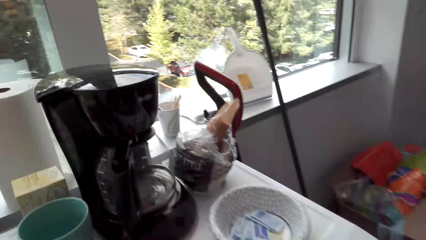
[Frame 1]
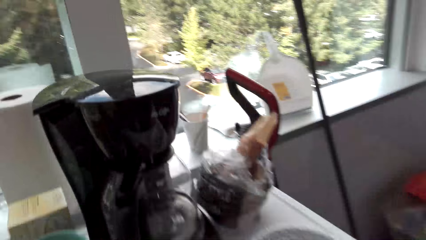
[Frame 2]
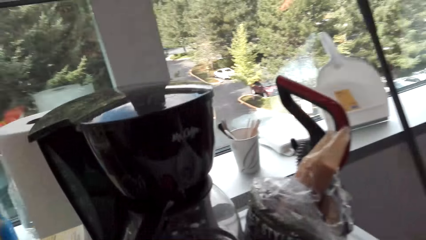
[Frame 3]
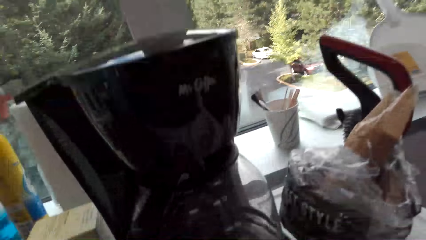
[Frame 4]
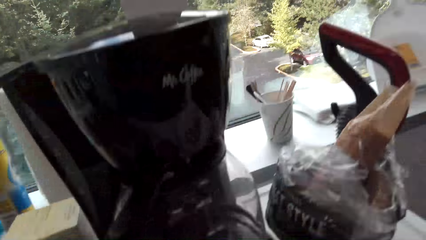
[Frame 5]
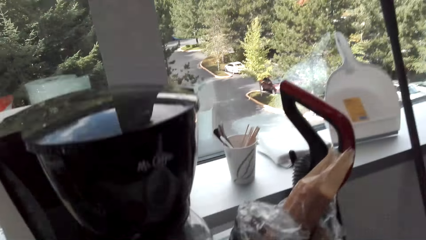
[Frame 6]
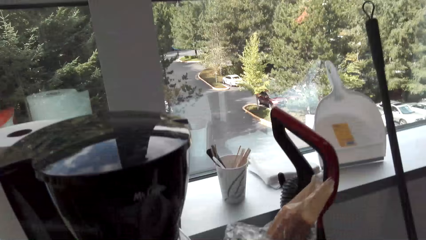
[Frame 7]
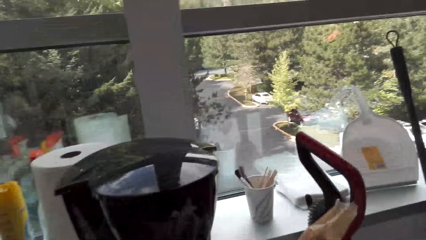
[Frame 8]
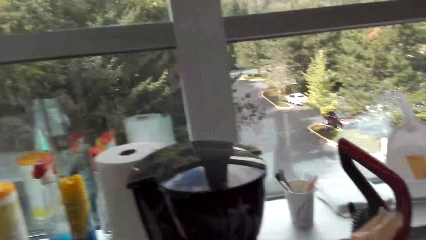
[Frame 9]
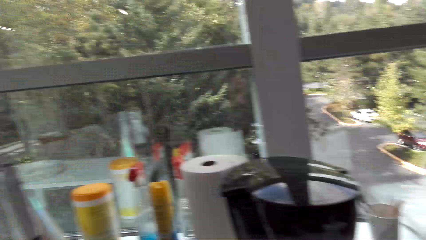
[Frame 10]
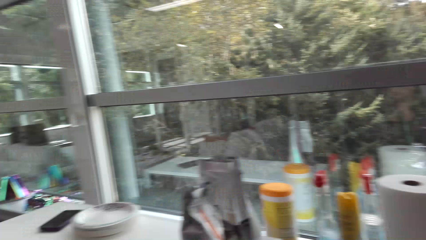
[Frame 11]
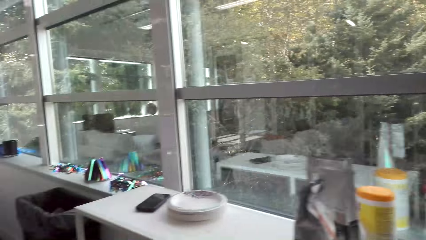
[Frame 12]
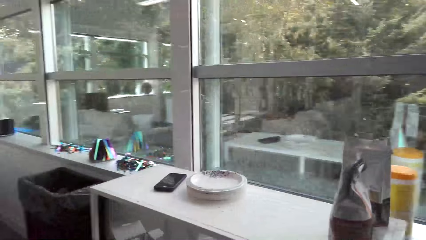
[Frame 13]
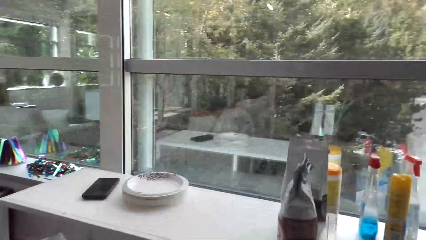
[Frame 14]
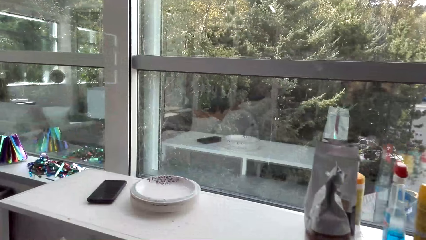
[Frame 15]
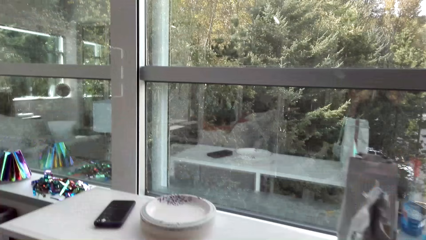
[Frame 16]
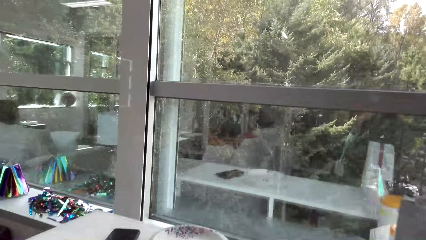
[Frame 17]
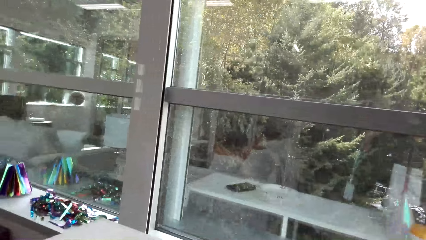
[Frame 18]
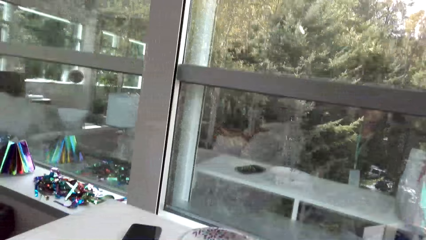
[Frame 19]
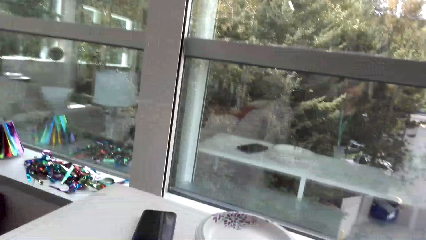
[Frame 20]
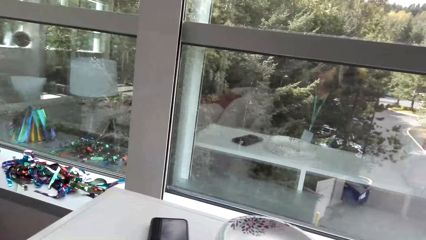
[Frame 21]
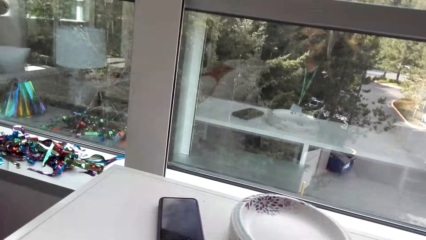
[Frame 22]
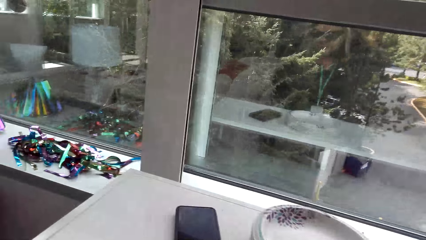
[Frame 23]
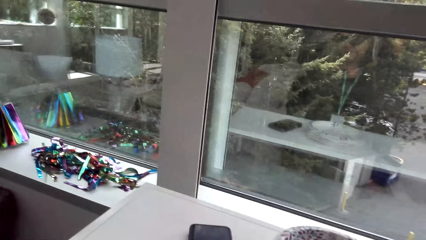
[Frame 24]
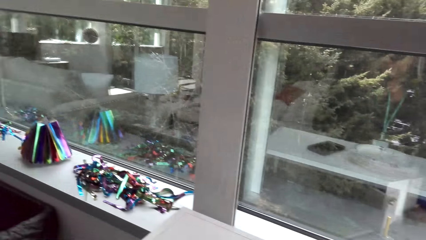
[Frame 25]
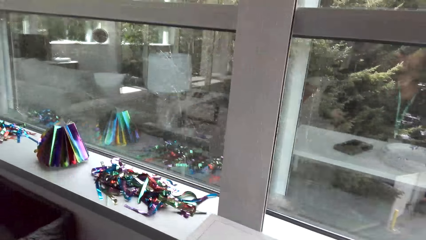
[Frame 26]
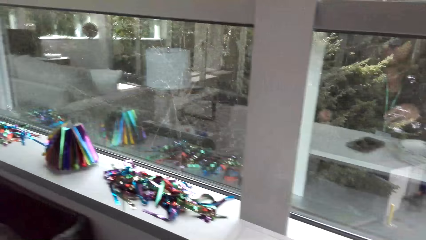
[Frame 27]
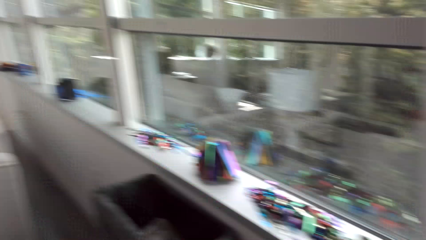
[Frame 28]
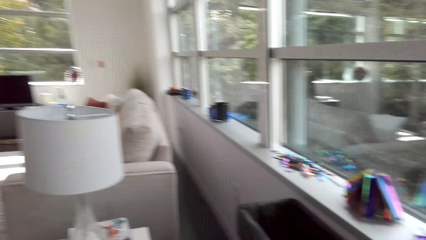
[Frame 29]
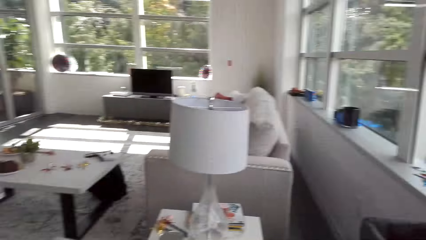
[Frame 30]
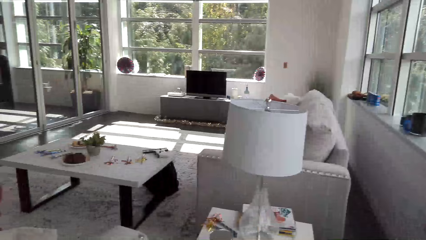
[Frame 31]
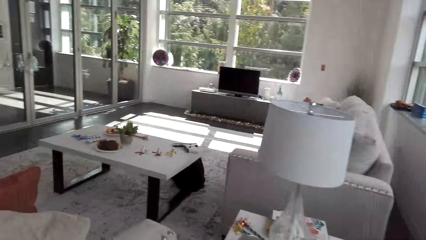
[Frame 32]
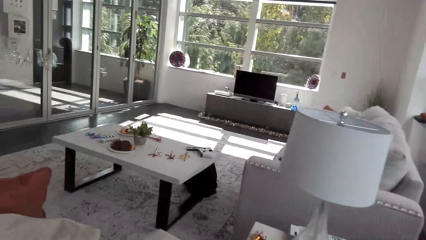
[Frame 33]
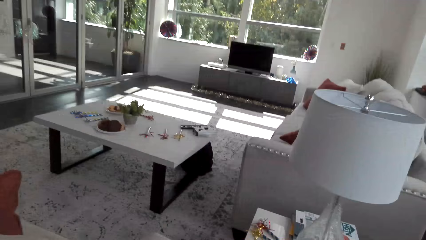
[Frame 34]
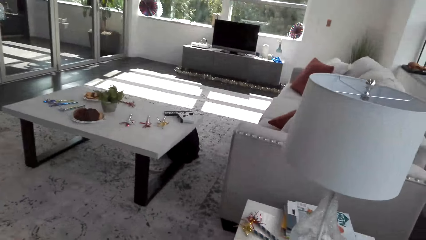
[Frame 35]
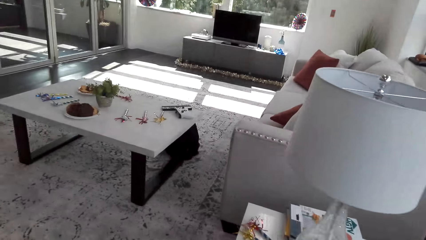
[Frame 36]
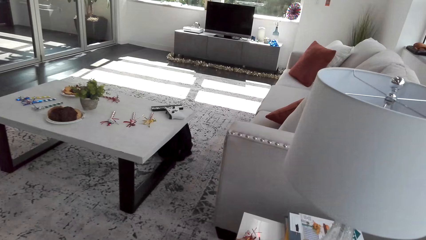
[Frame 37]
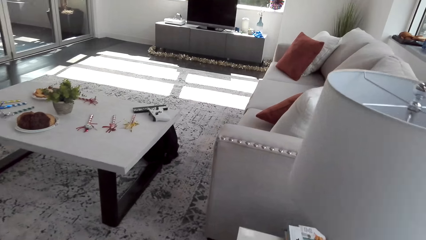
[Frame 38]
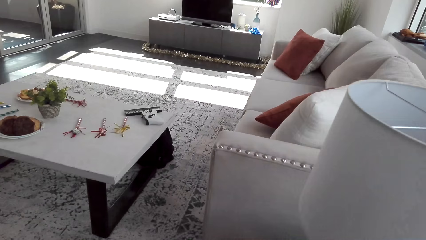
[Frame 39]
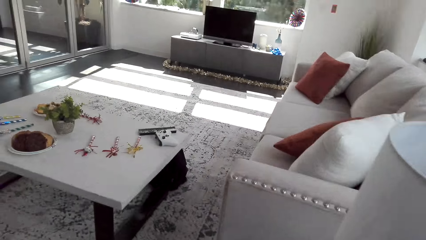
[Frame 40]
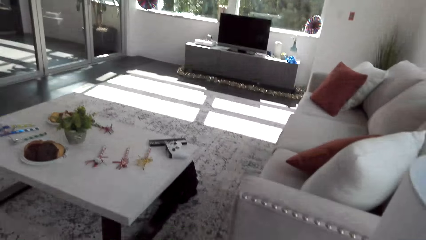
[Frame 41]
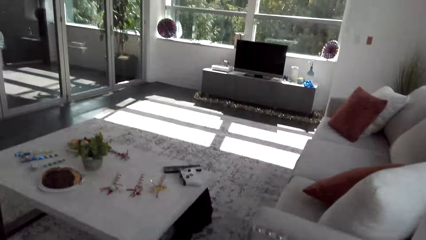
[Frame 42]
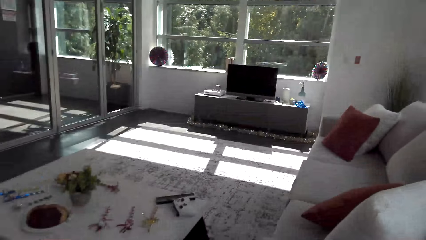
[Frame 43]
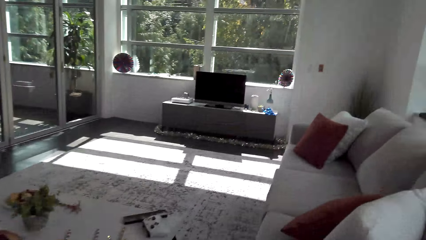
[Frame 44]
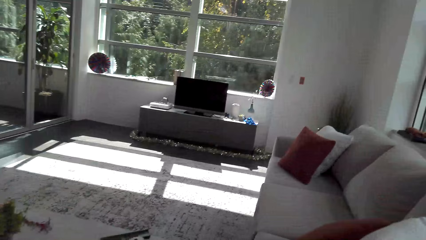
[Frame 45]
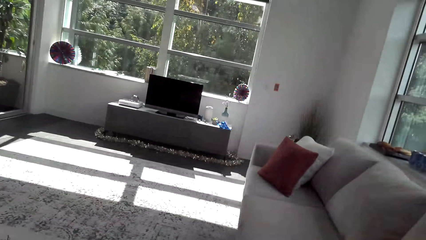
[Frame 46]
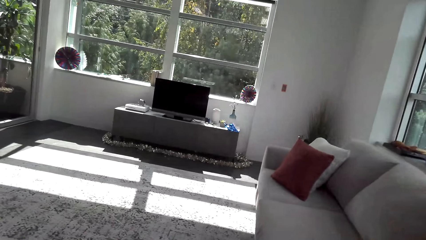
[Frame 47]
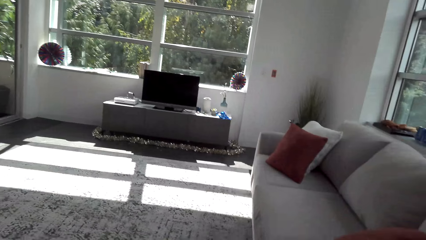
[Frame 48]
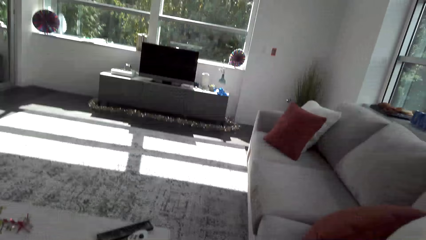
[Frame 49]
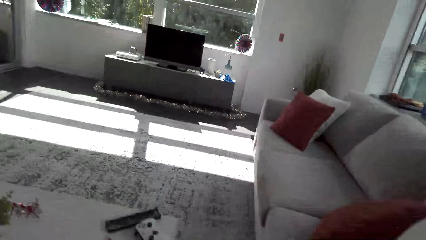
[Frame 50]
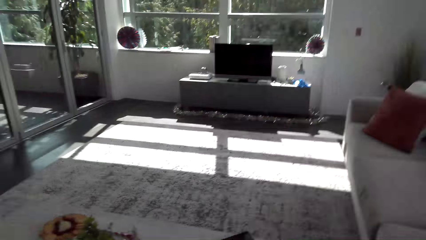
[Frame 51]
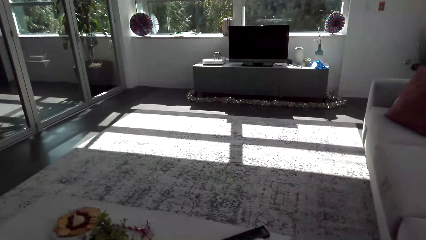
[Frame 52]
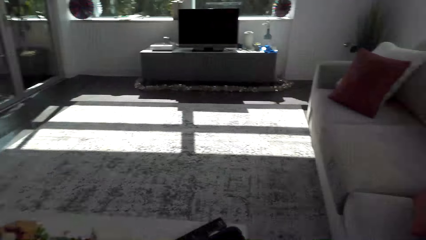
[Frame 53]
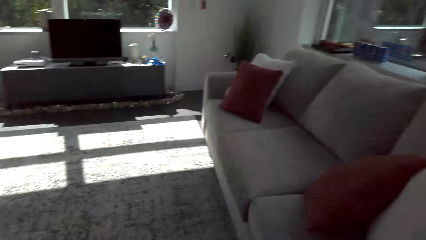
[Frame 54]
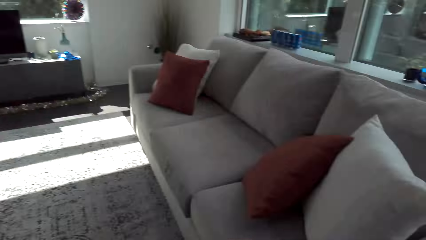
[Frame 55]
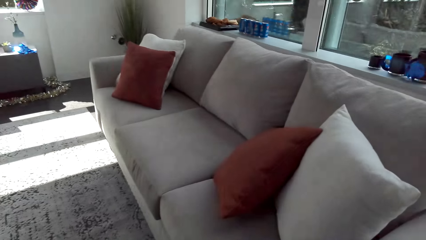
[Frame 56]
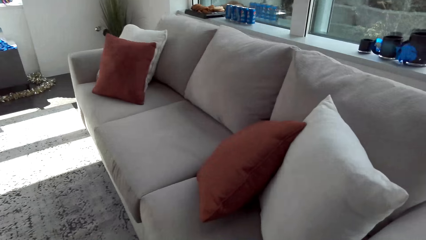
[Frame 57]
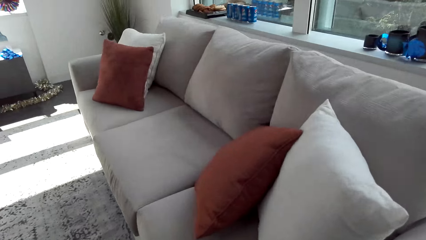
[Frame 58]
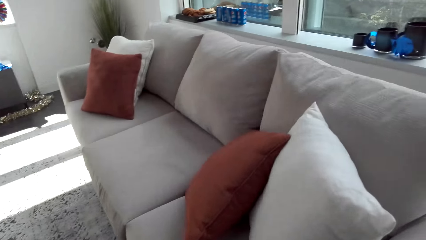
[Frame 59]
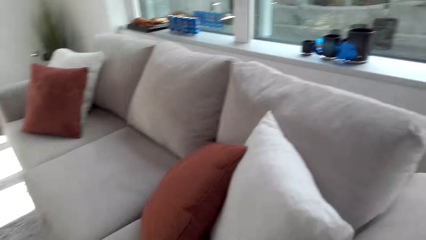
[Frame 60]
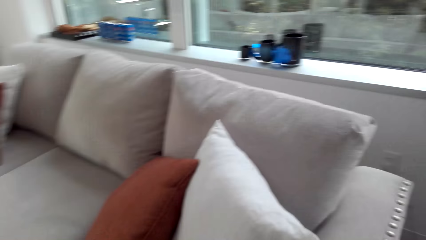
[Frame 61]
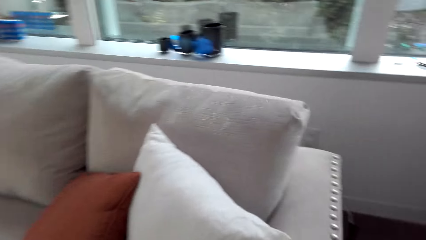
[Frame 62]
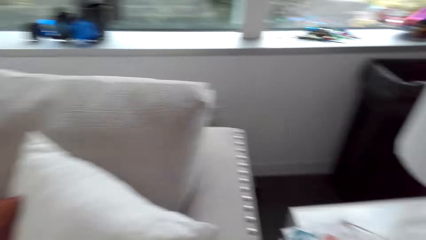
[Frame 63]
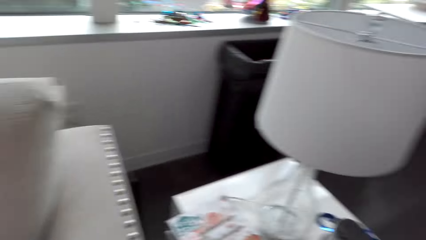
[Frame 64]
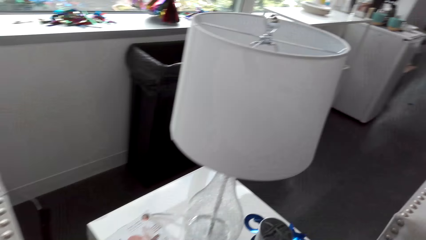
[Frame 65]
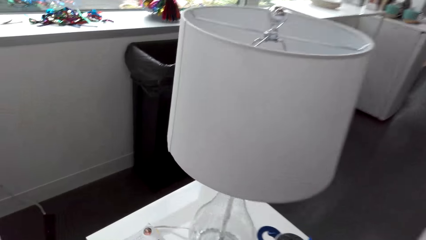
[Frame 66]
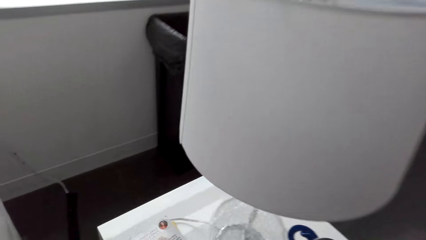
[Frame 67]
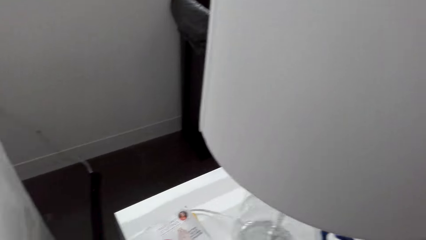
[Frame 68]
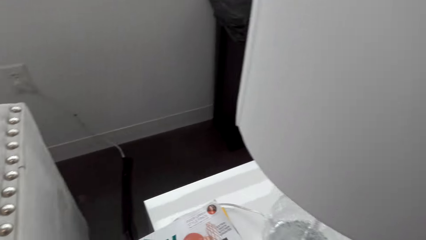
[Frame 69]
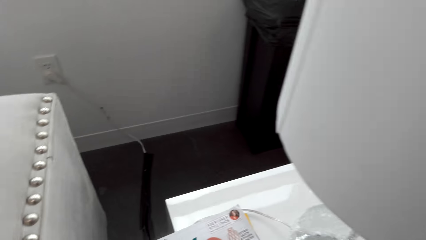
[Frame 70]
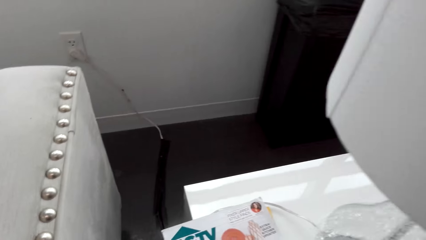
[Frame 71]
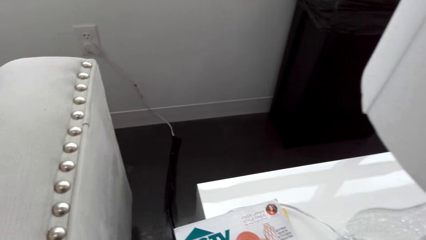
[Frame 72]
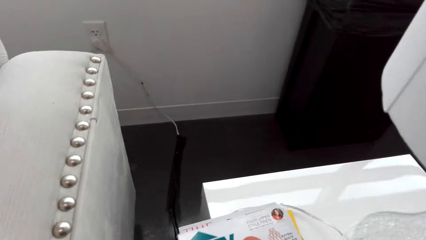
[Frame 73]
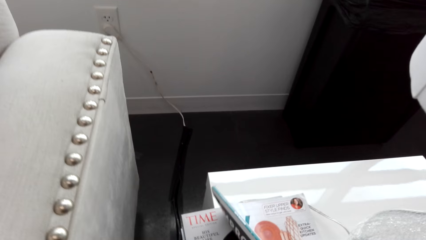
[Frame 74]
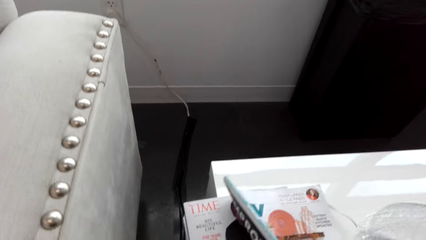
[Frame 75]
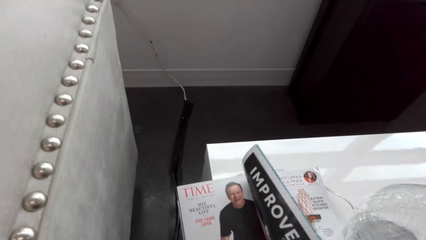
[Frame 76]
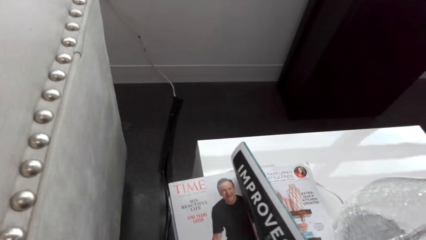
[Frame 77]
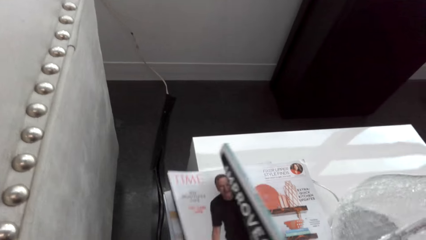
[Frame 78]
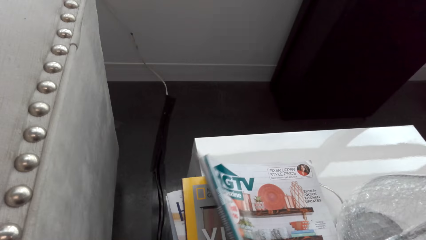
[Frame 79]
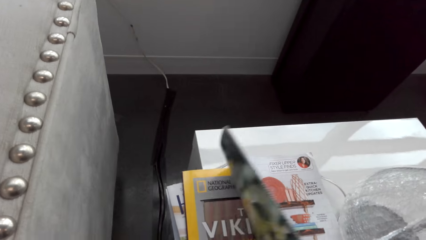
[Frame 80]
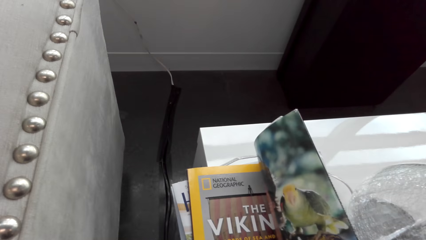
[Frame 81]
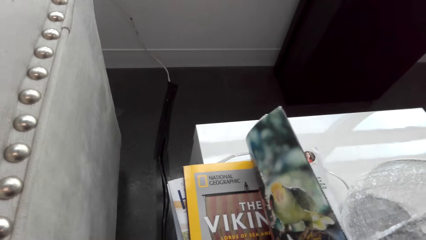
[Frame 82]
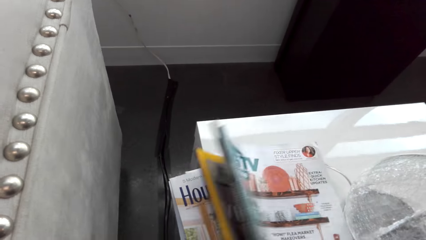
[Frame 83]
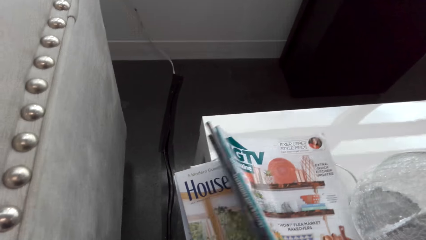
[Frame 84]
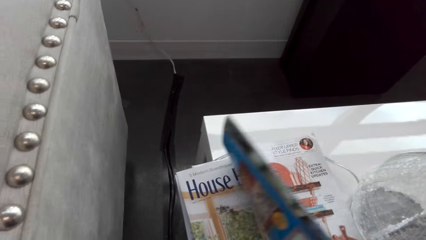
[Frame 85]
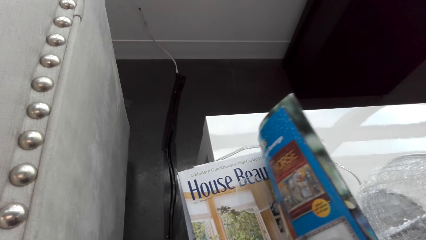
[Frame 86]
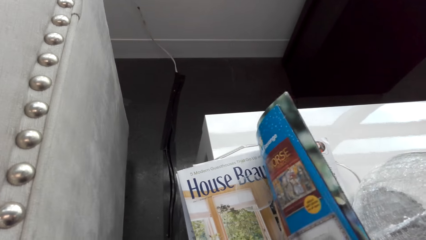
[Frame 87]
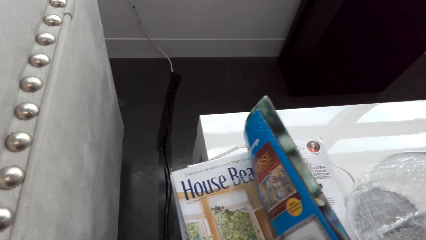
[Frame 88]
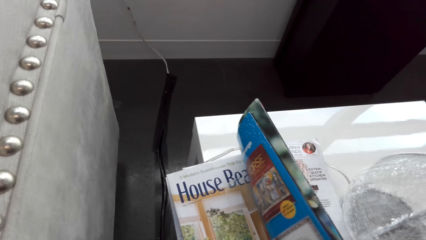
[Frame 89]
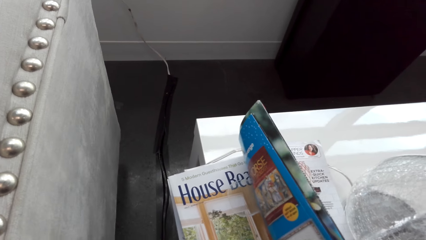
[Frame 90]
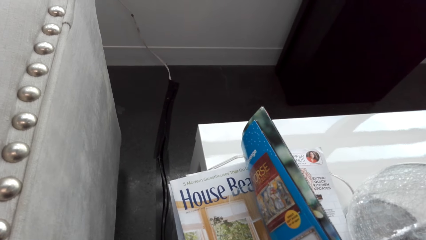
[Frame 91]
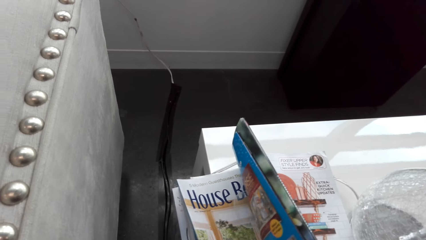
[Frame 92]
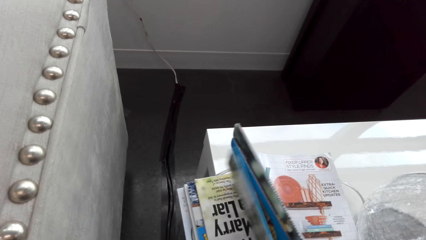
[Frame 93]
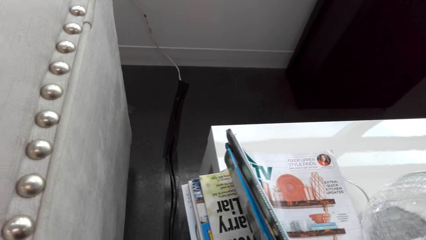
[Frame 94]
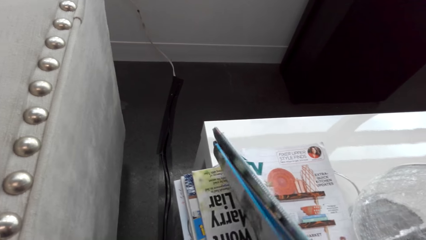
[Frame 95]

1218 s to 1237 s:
The camera wearer moves around. They walk around. They browse the books.
